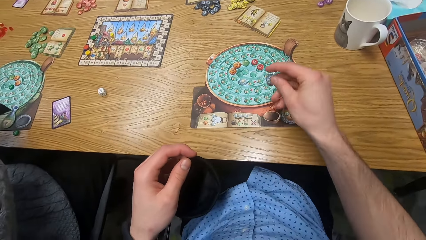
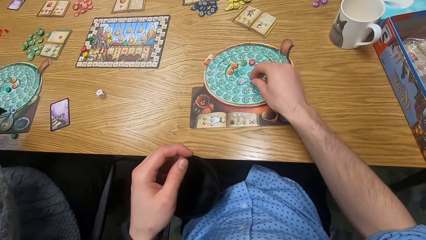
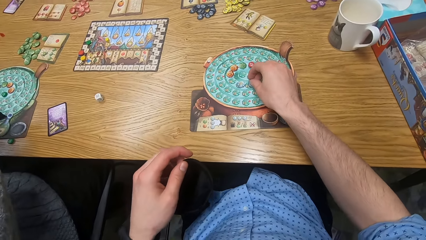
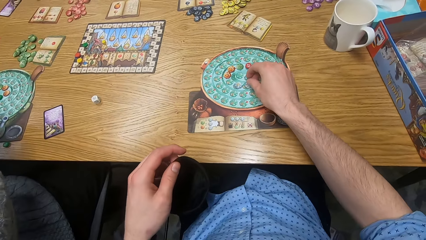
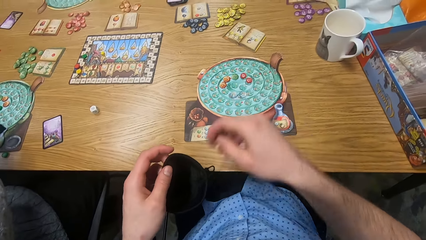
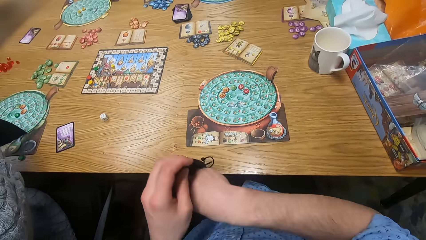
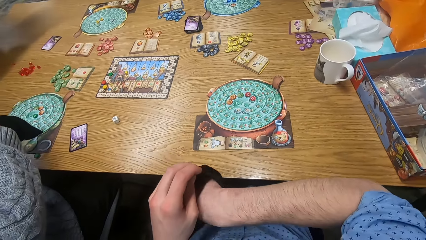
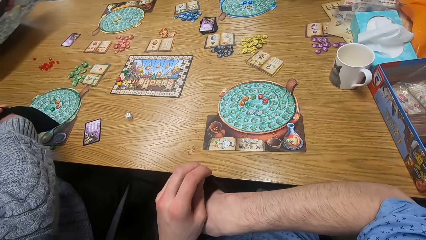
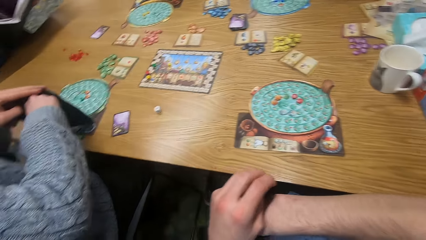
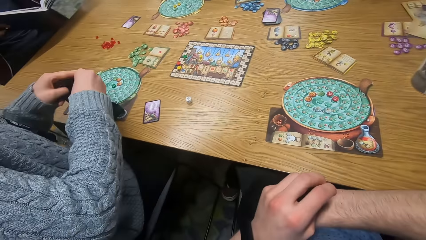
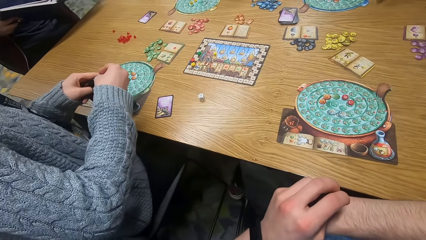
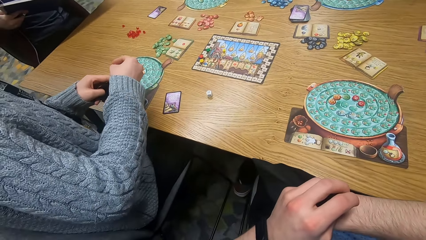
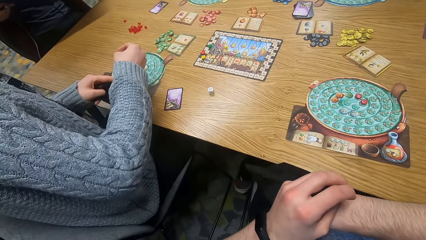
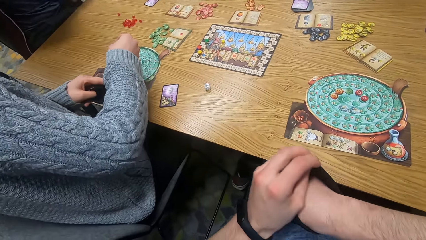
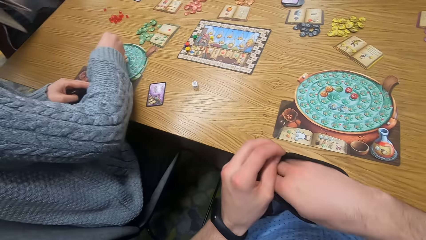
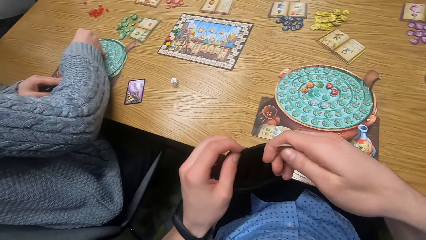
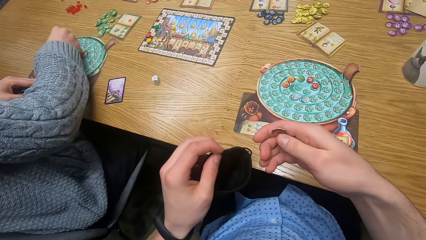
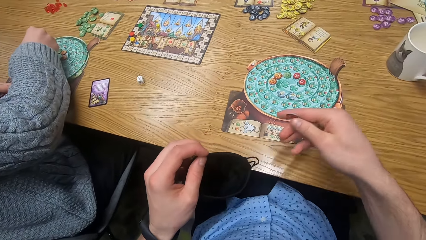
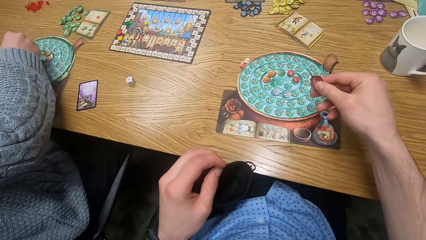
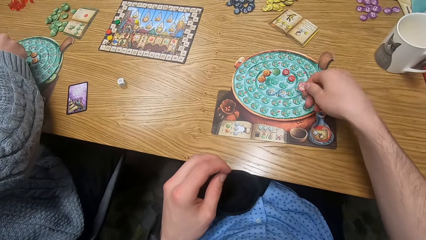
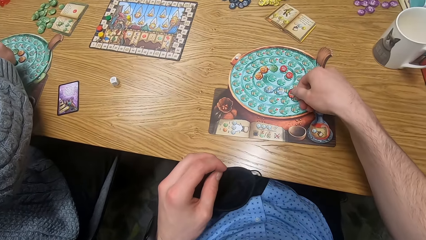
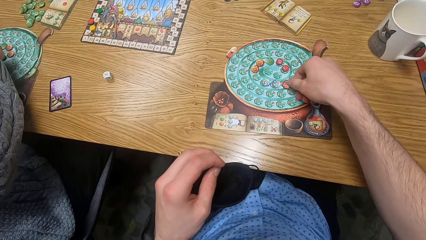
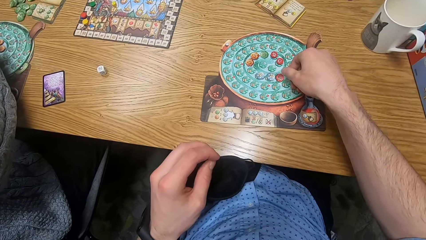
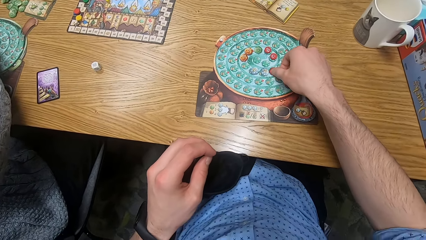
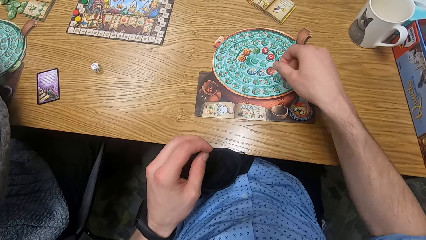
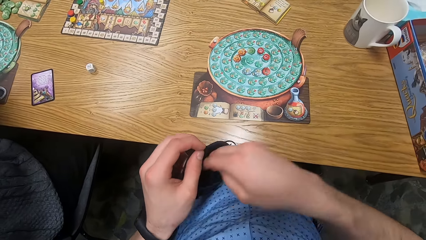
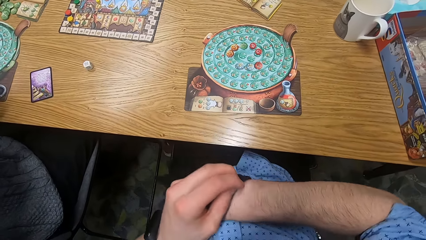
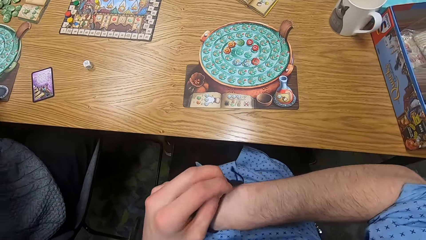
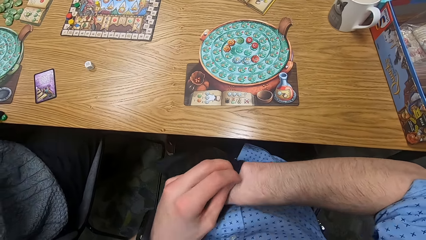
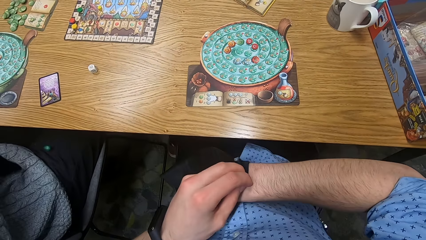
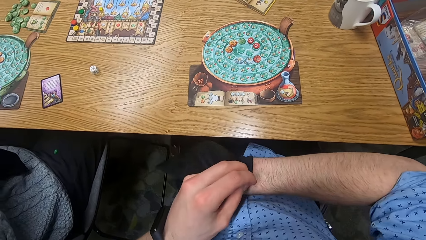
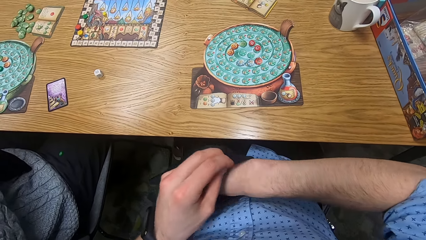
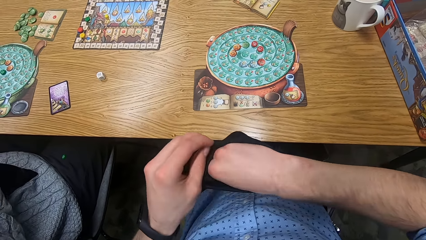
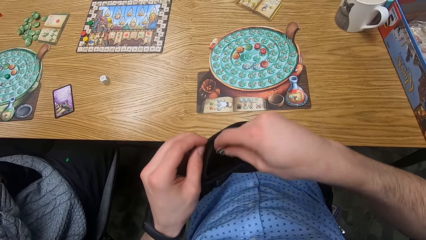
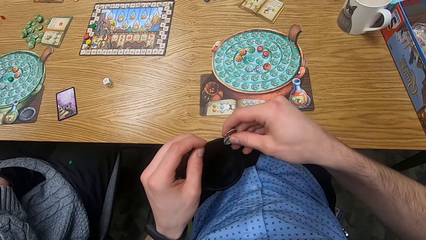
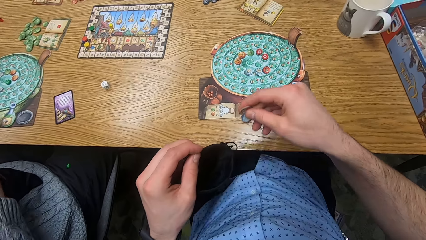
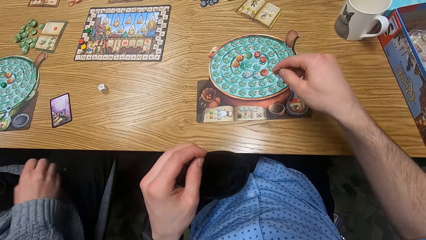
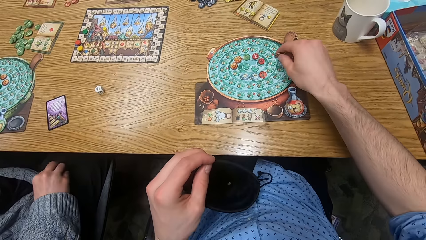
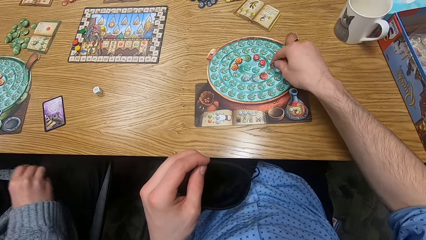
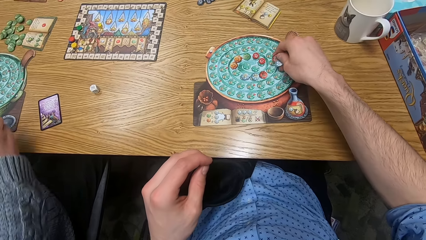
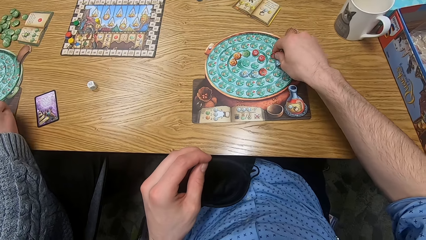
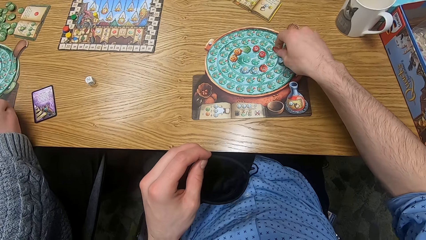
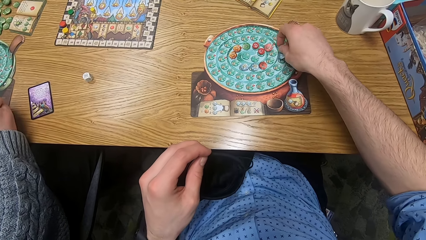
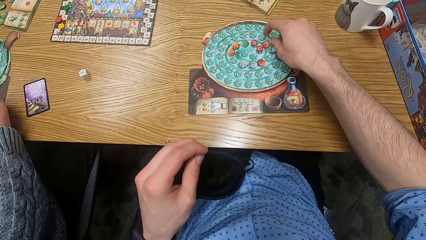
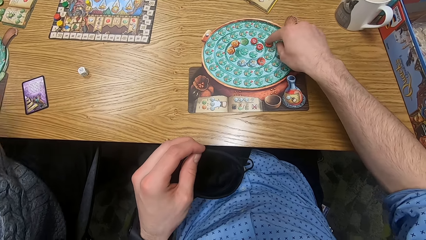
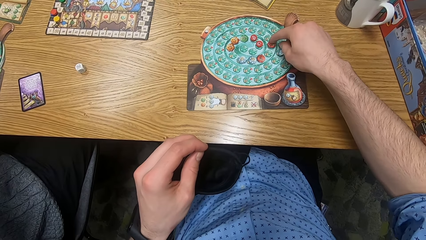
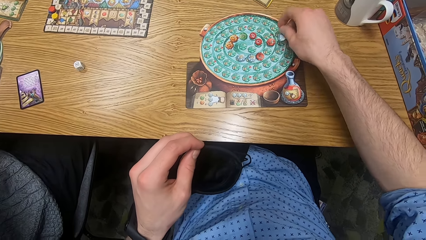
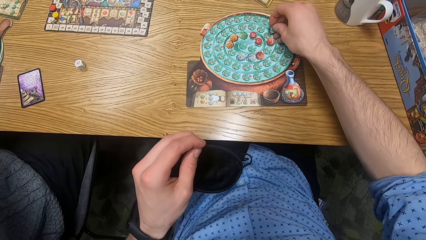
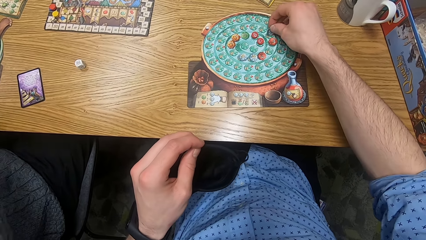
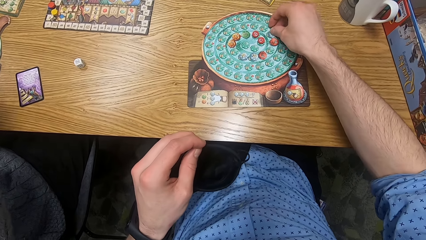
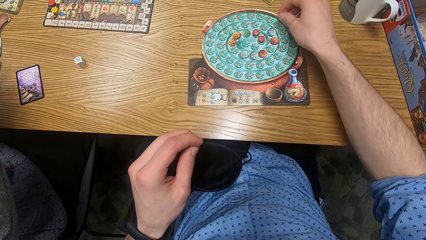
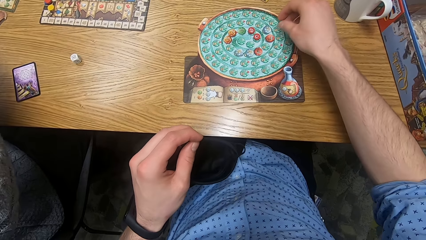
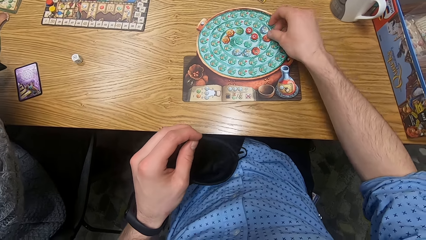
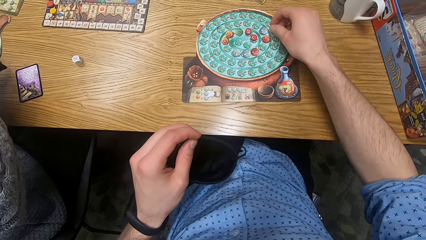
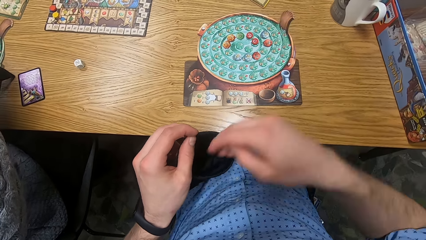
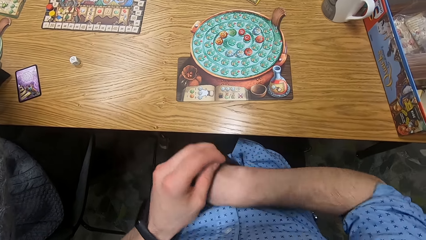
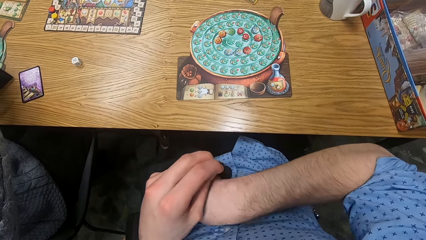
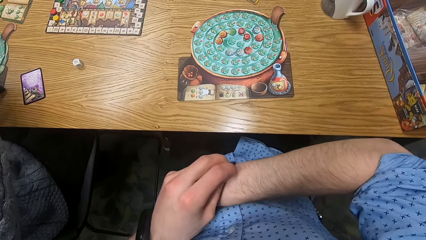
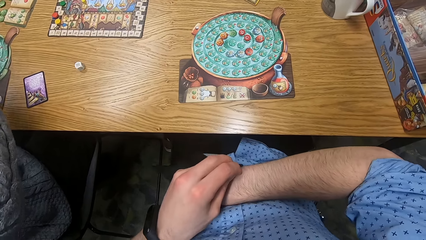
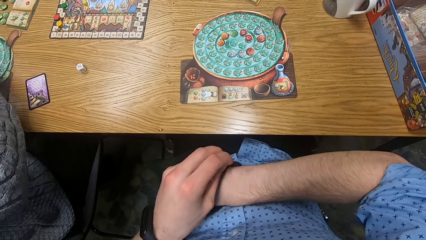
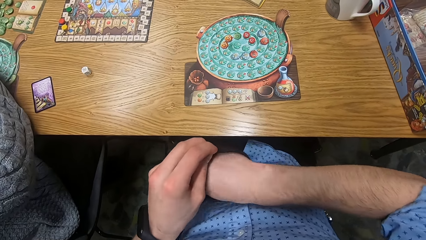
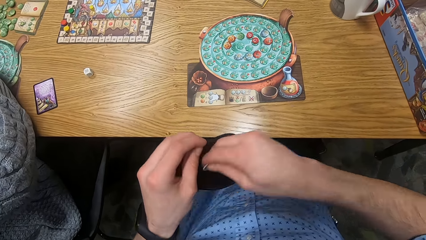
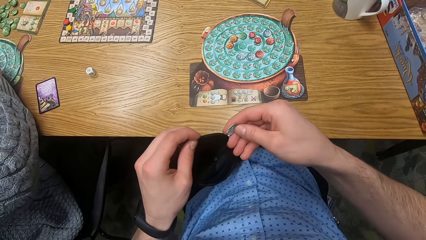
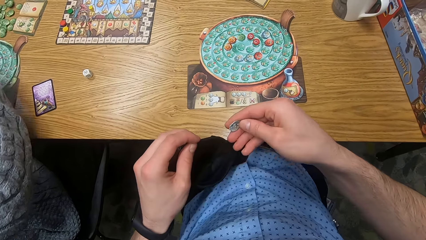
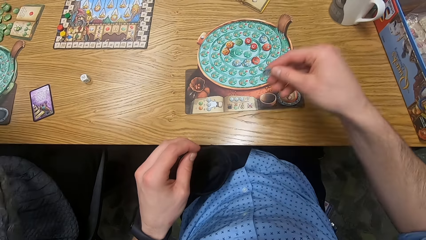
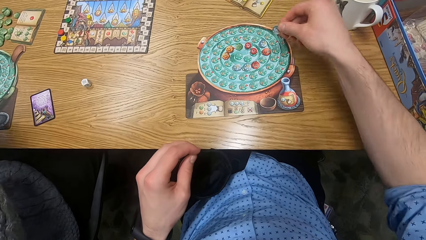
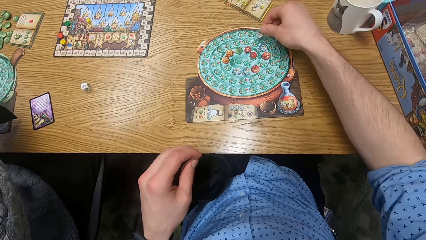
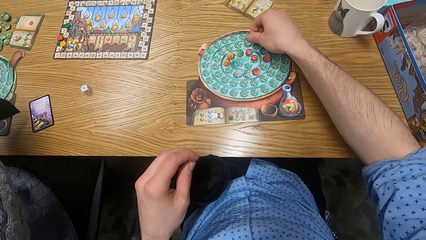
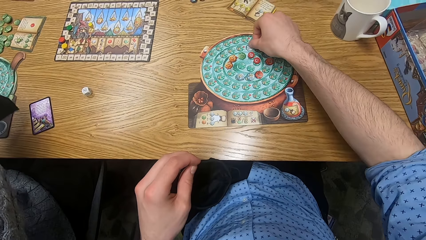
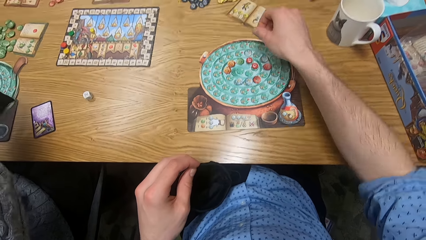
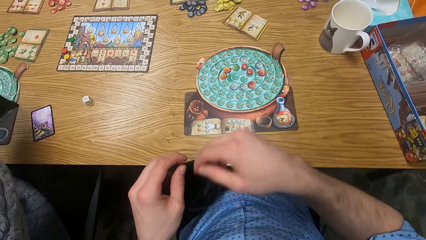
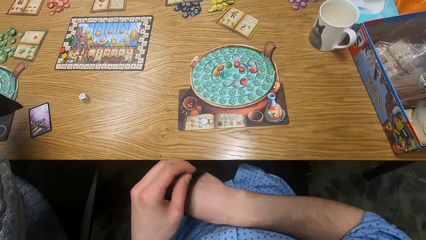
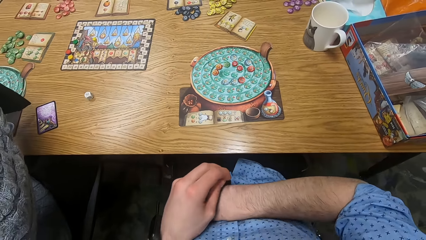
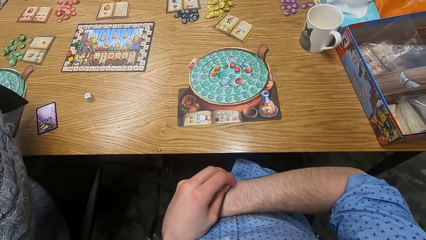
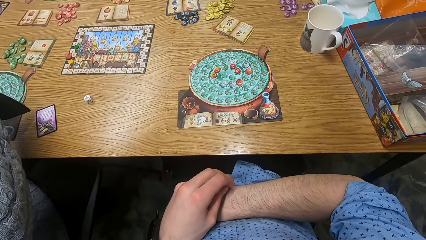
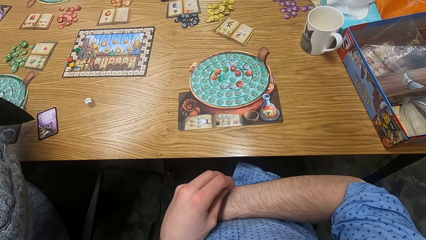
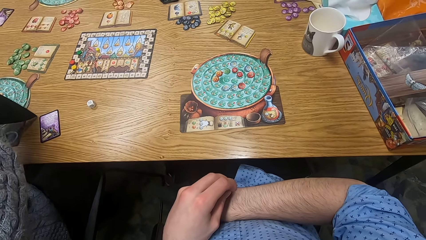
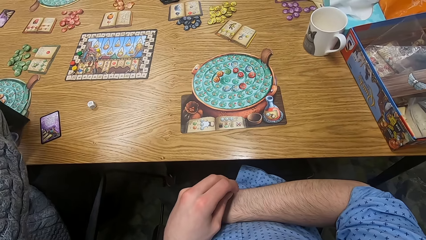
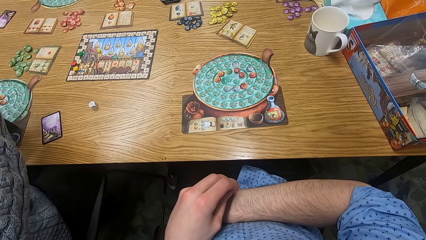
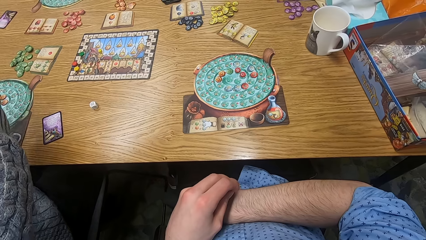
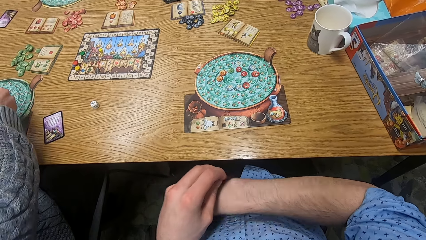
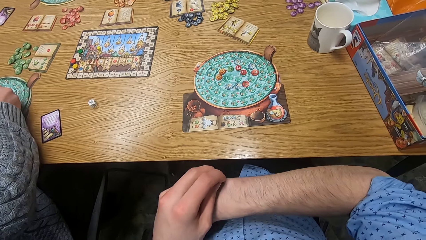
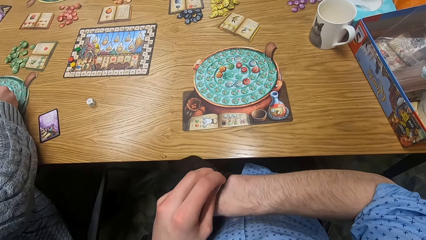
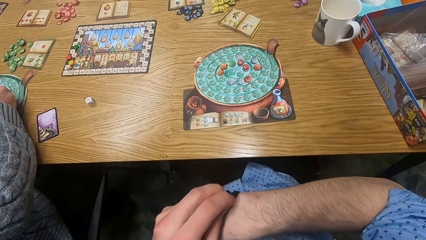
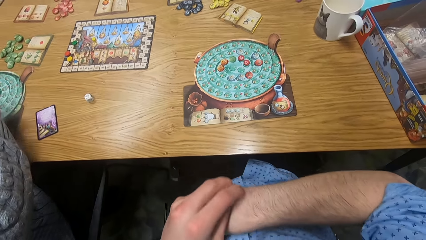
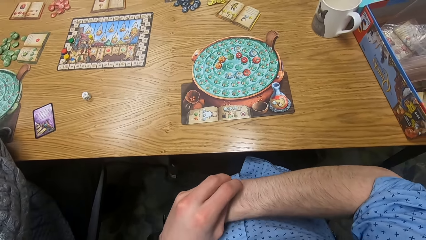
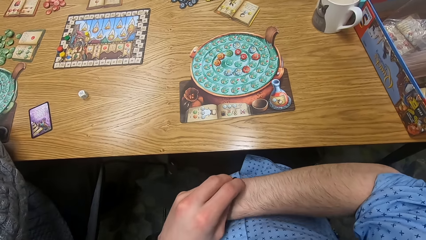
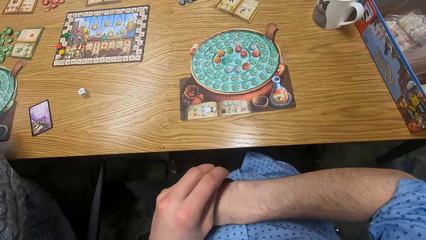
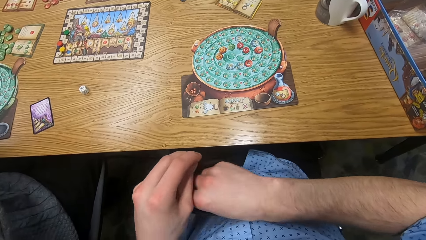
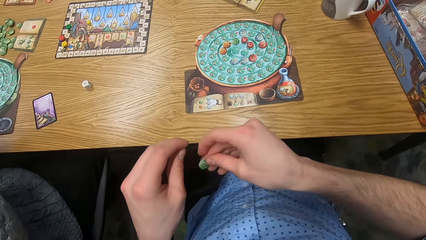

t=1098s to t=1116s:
The camera wearer drops the chip on the board with his right hand. He picks a chip from the small black bag with his right hand. The woman picks a chip from the bag with her right hand and drops the chip on the board with her right hand. The camera wearer drops the chip on the board with his right hand. He picks some chips from the bag with his right hand. He drops the chips on the board with his right hand. He picks a chip from the bag with his right hand. He drops the chip on the board with his right hand. He picks a chip from the bag with his right hand. The woman drops the chip on the board with her right hand.
